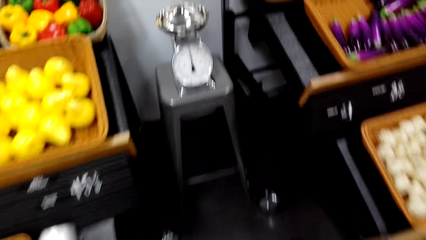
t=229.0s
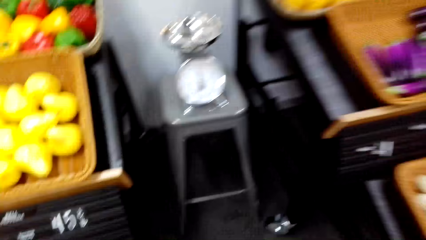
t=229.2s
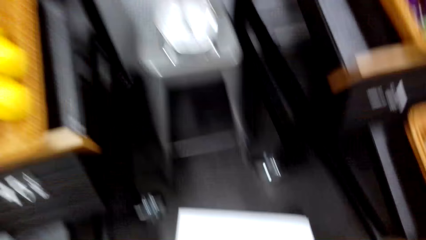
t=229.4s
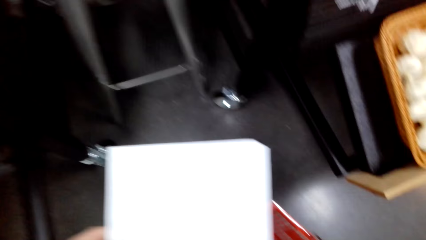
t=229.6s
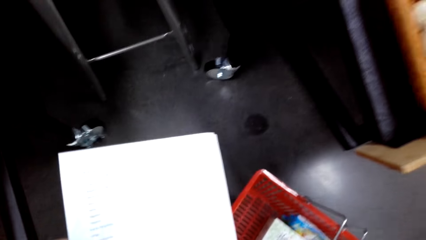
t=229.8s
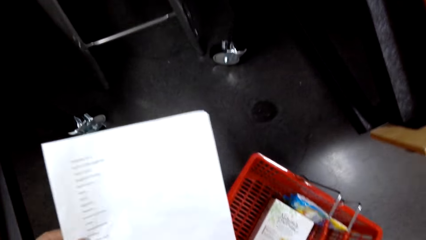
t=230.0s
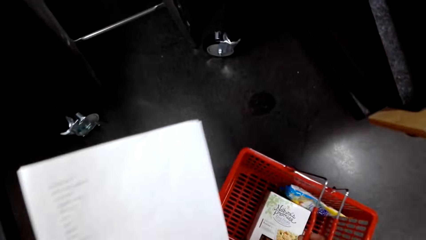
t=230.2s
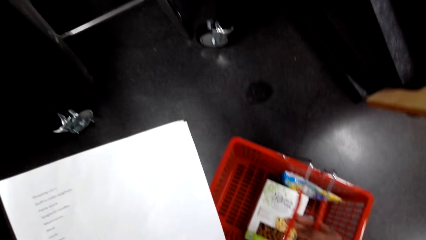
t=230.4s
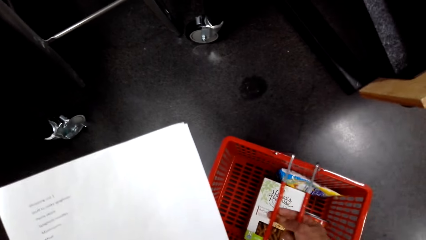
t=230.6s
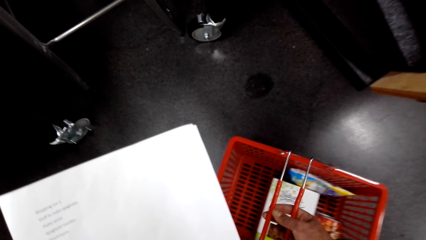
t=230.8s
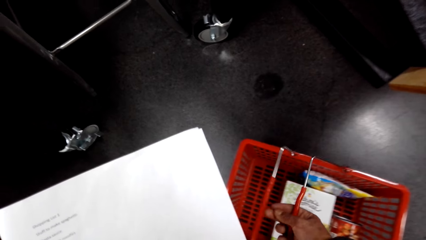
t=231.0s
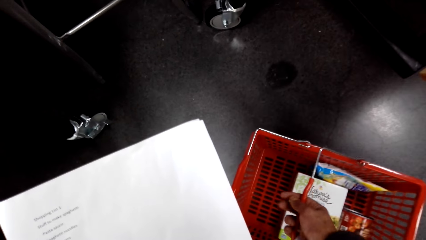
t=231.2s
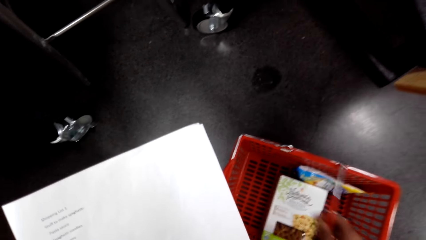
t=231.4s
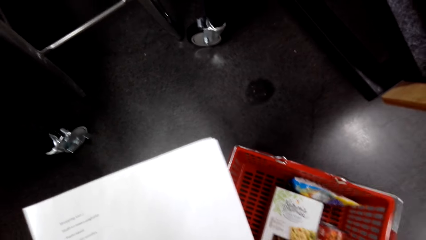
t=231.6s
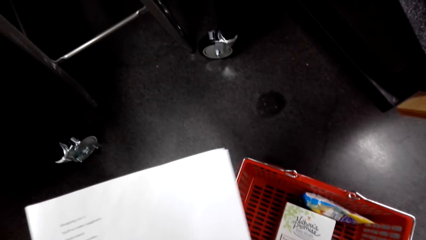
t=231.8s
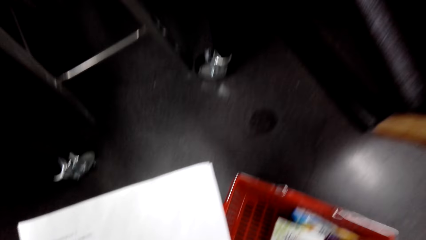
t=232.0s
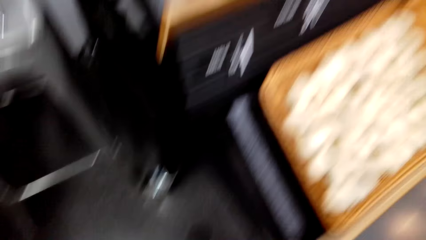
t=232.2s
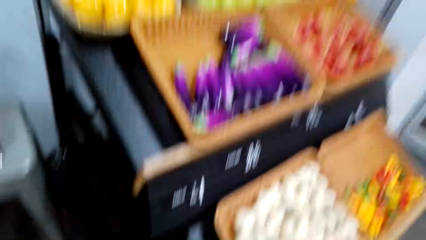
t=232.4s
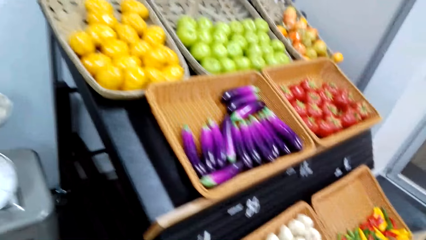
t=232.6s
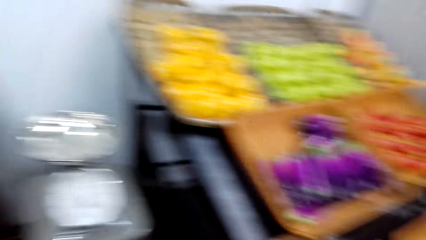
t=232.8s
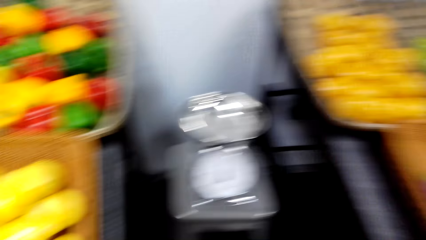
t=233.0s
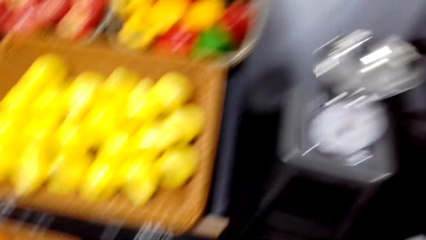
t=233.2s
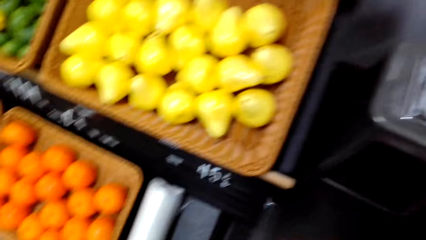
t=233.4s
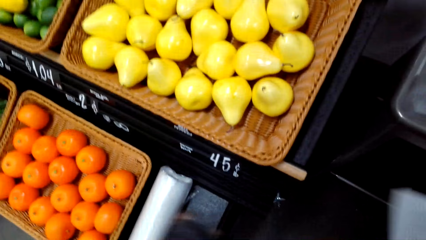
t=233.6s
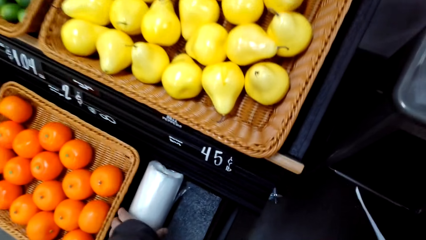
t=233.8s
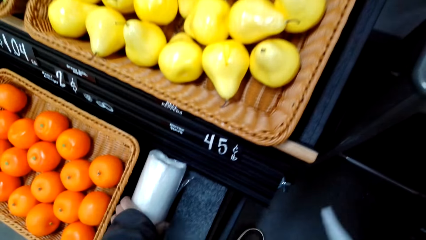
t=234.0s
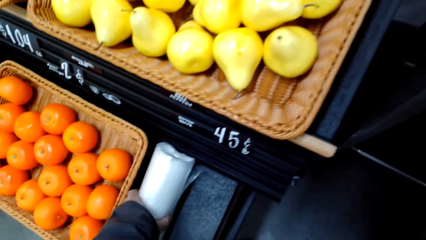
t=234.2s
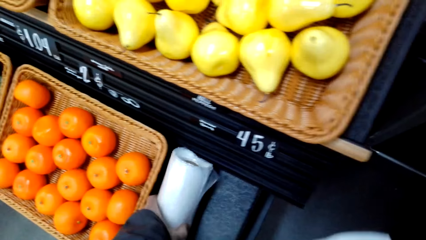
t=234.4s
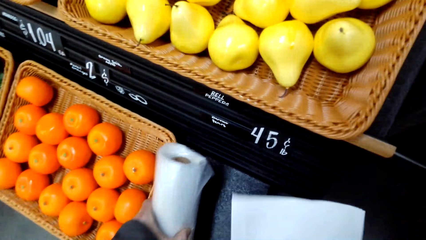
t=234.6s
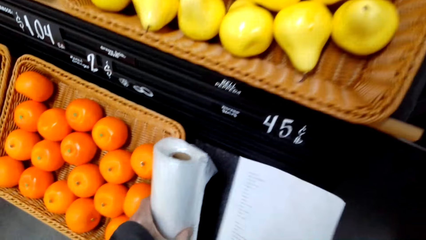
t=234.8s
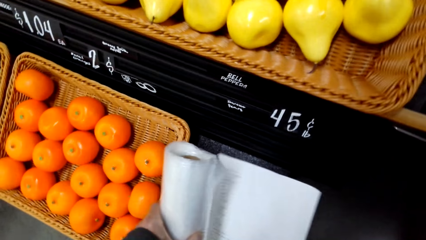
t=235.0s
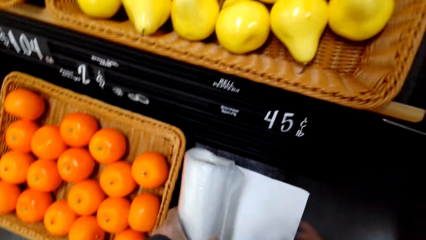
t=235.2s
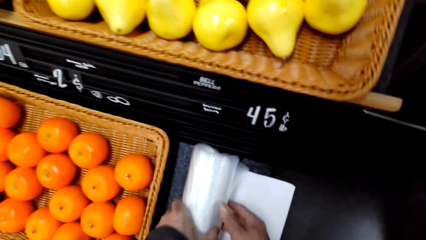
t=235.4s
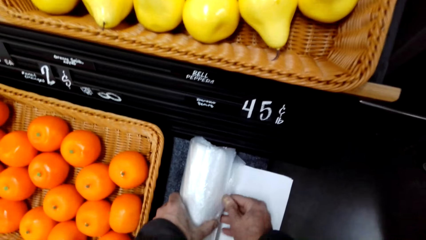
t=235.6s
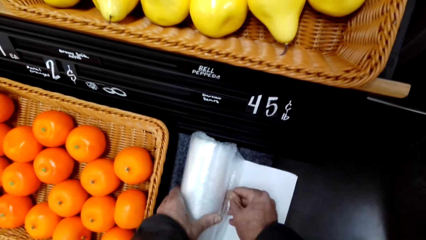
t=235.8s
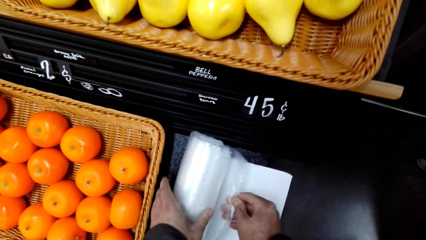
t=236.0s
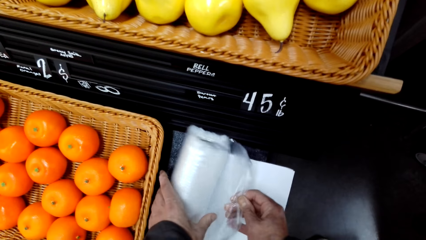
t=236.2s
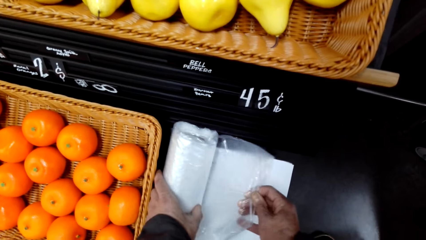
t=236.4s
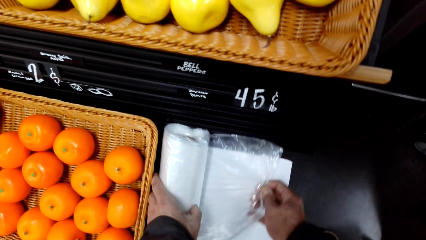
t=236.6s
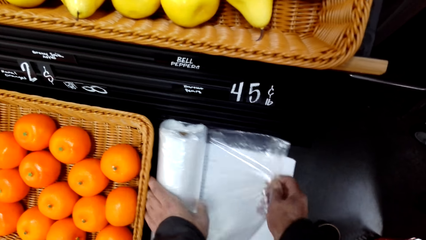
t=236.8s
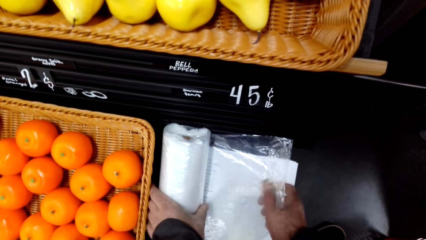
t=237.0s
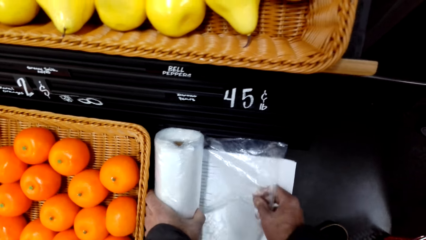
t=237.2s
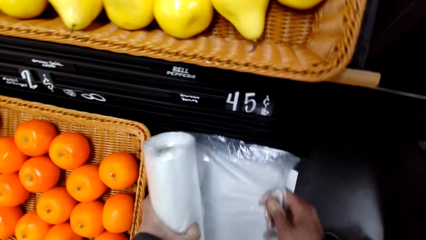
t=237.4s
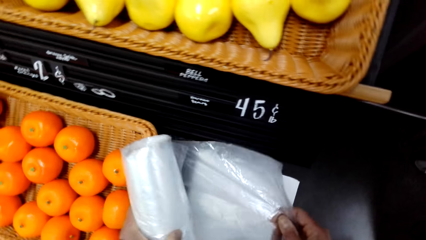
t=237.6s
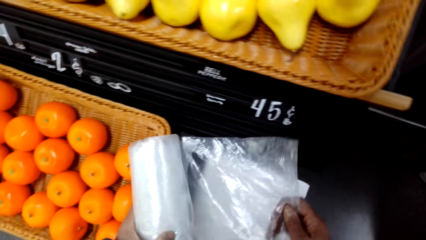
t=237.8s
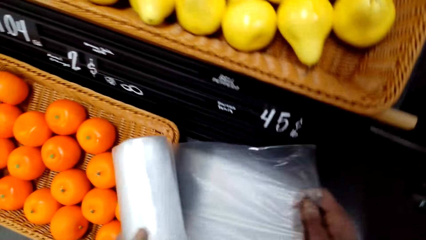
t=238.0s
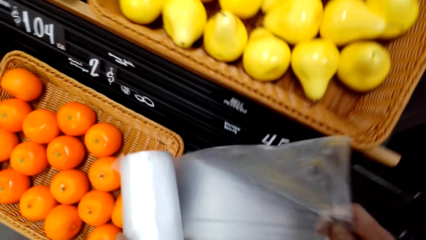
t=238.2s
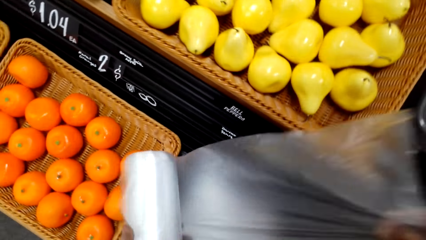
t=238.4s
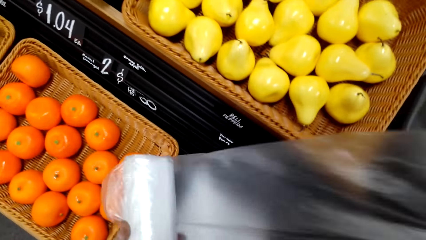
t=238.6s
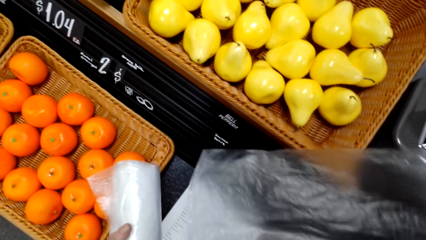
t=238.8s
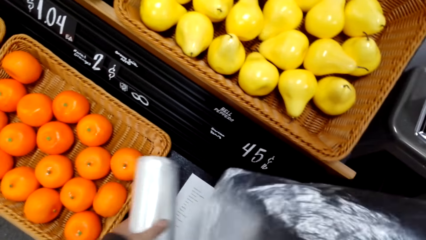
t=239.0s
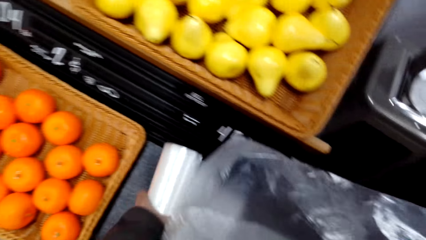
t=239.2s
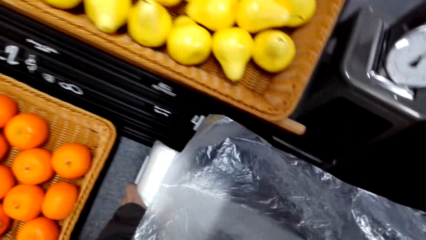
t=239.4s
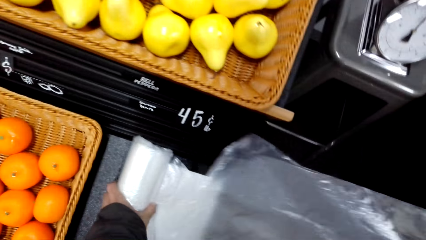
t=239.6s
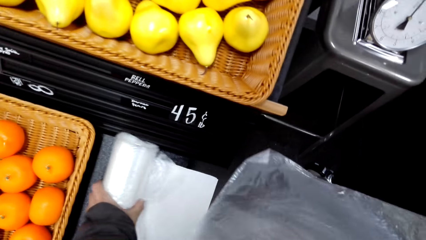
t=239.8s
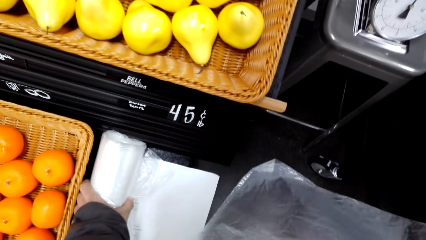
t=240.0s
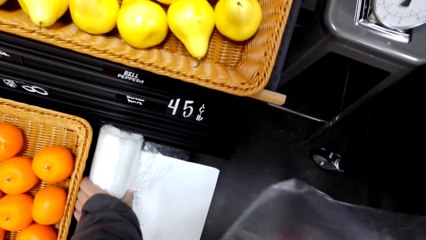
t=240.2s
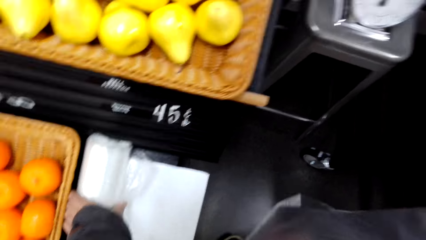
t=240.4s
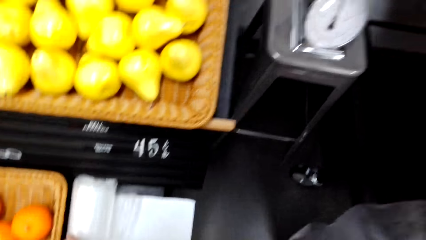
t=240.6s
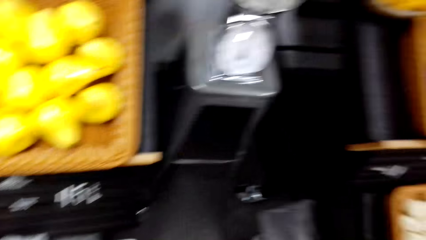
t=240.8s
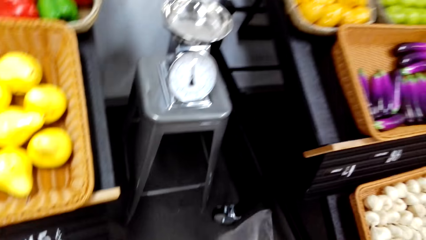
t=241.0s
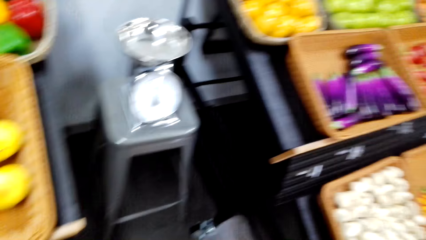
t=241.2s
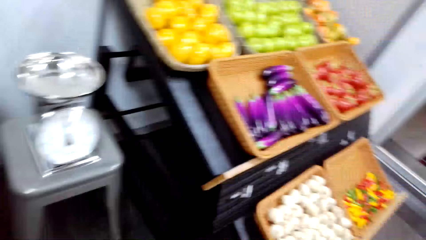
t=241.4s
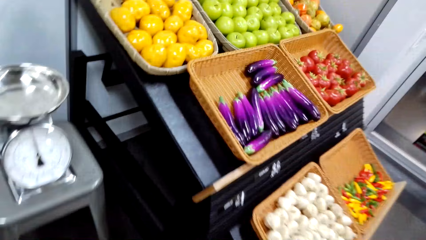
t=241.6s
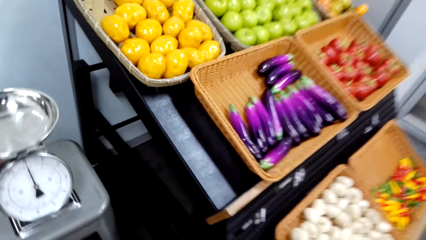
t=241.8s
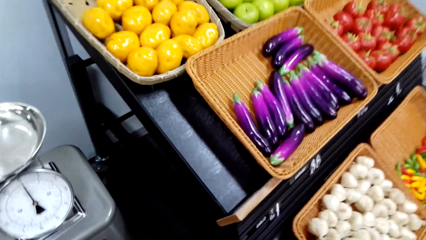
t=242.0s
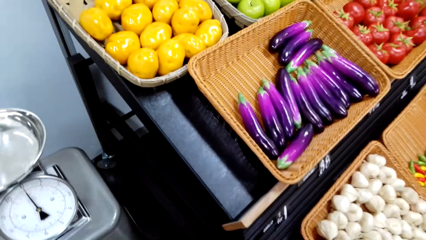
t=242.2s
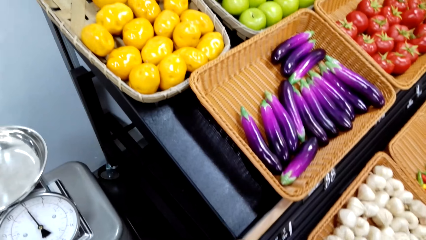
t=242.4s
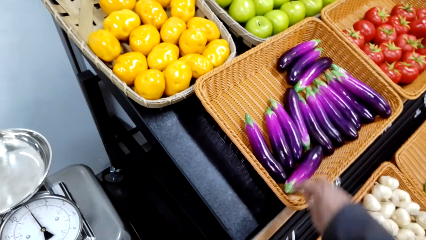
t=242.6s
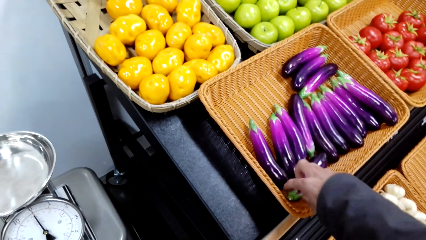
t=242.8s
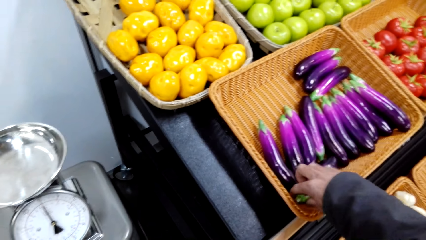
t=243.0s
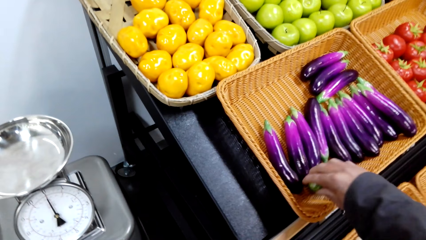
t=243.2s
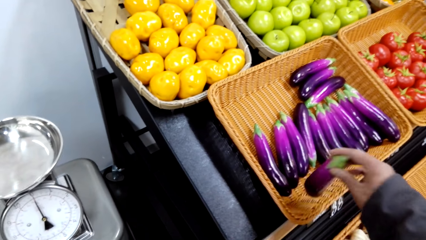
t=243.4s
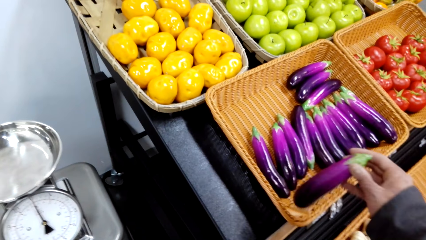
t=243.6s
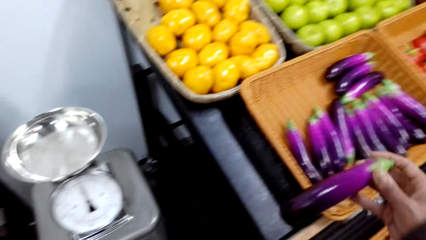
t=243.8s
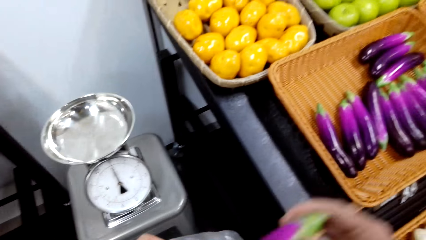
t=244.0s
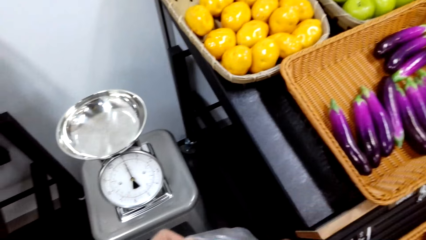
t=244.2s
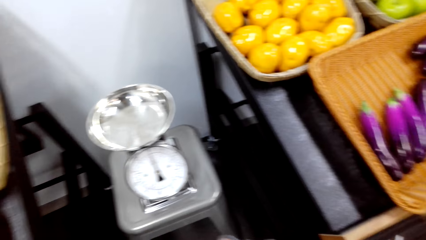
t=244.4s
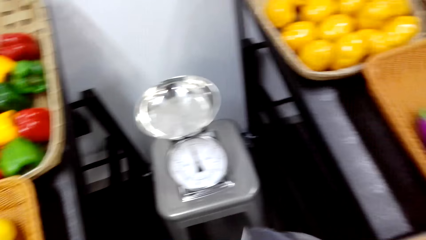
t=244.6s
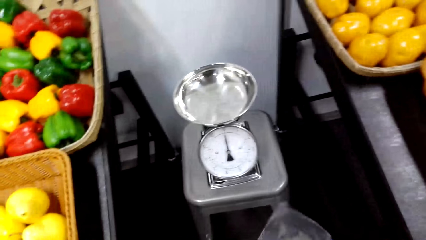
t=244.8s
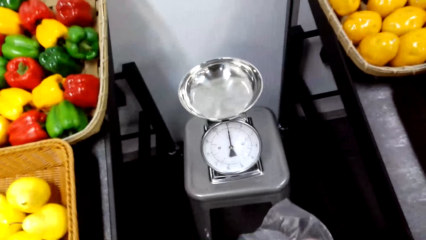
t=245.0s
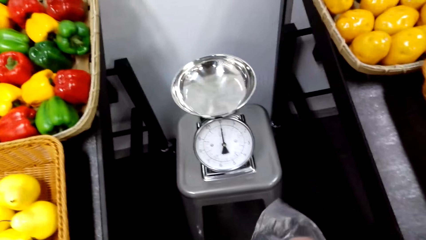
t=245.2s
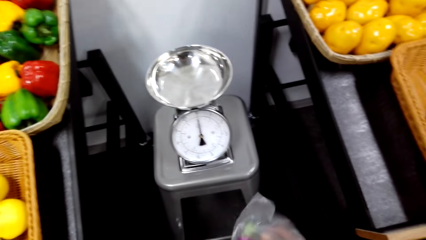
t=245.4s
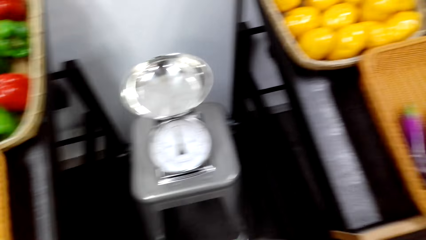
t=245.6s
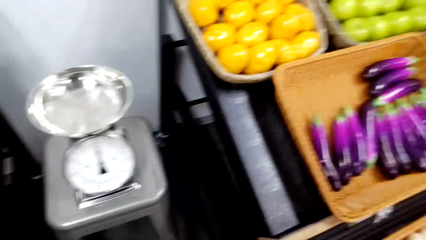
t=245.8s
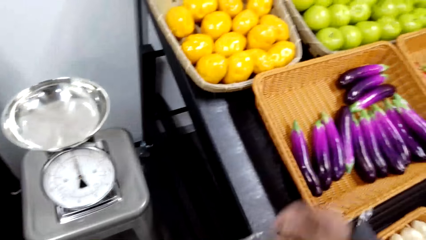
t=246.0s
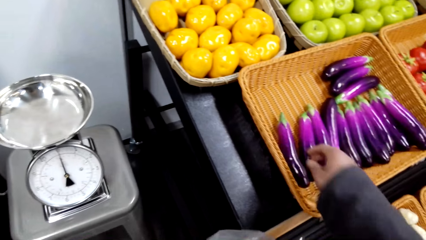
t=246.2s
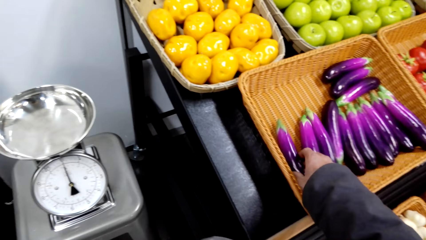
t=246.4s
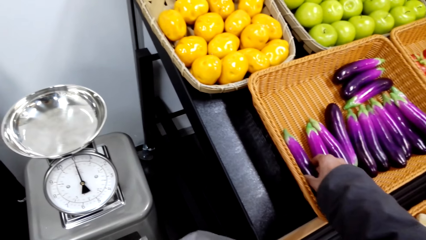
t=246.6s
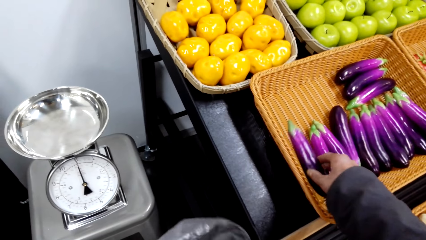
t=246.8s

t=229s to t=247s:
The camera wearer puts a shopping carrier on the ground. They turn around. They hold a paper wrap and unfold the paper wrap. They take a poly bag. They turn around. They pick the eggplant in the basket. They turn around.
